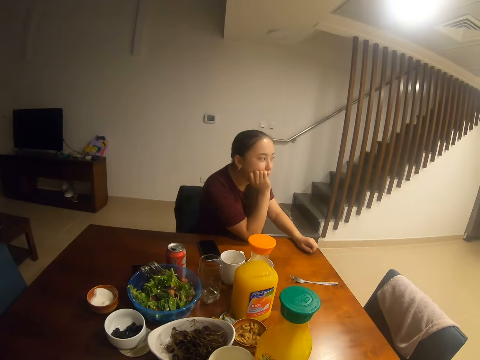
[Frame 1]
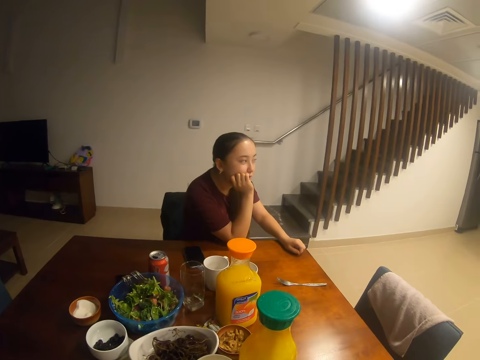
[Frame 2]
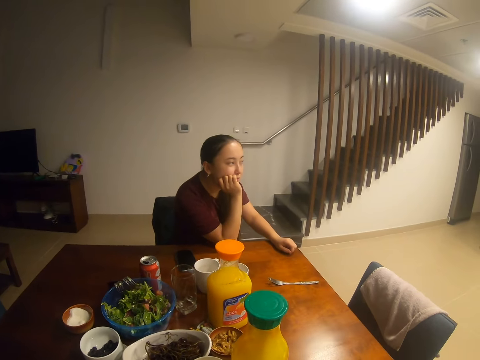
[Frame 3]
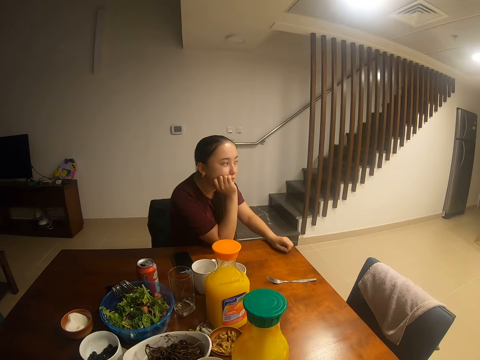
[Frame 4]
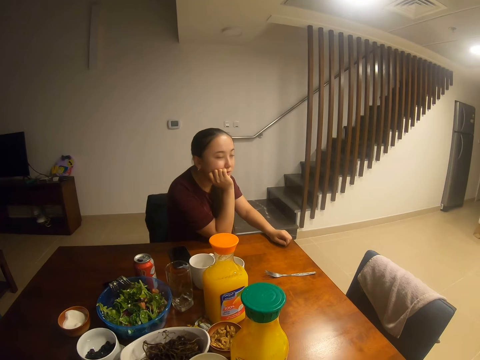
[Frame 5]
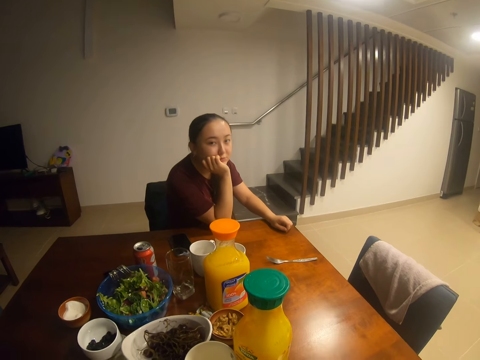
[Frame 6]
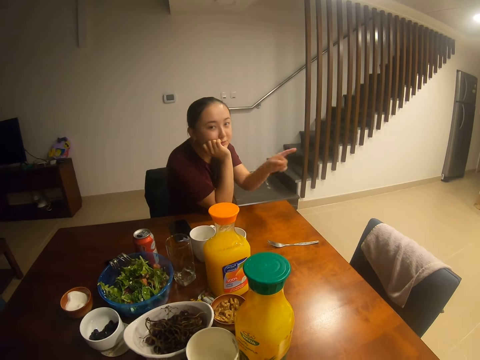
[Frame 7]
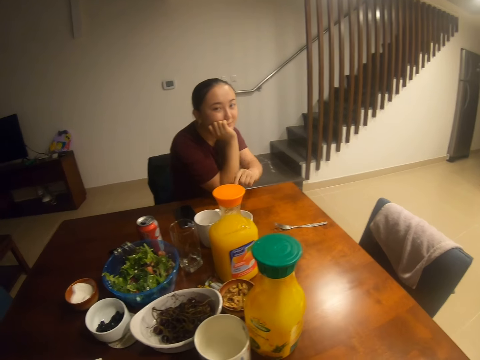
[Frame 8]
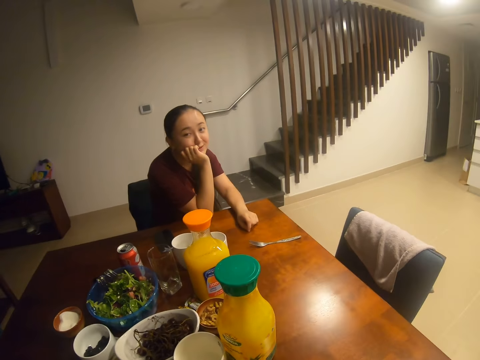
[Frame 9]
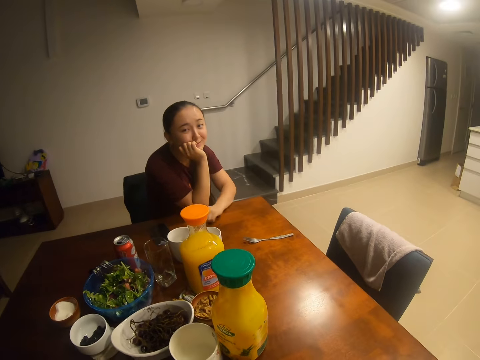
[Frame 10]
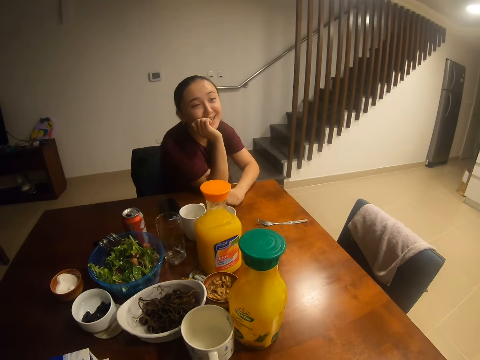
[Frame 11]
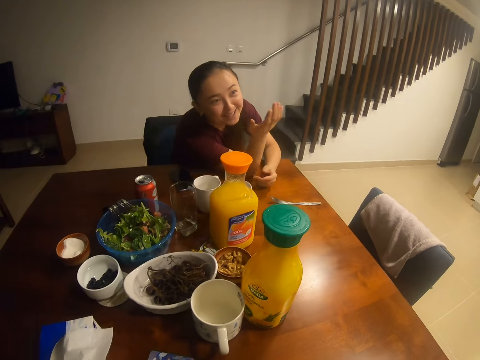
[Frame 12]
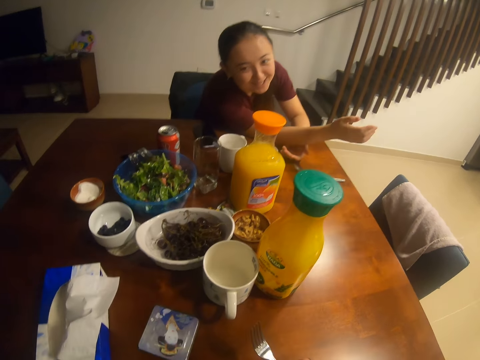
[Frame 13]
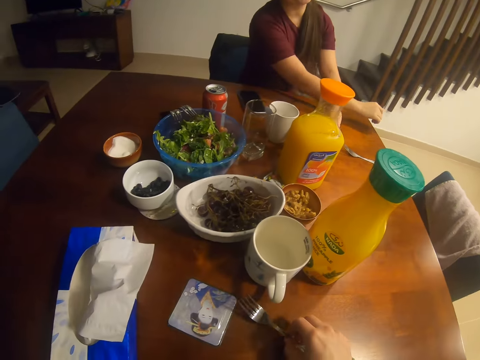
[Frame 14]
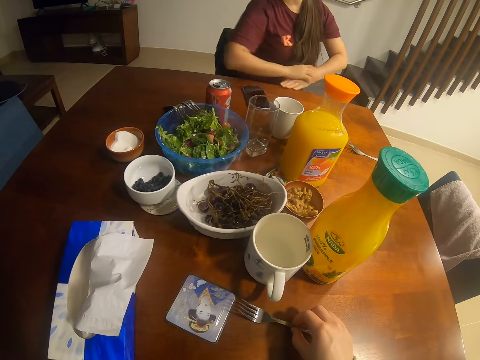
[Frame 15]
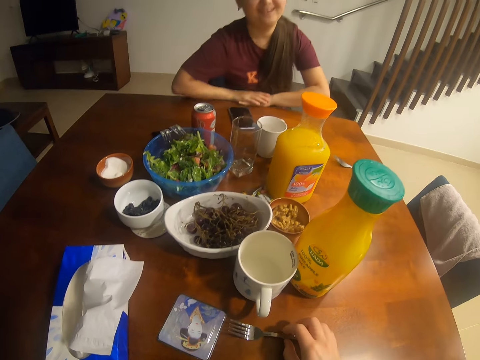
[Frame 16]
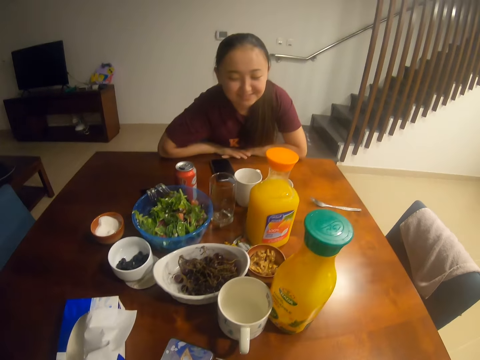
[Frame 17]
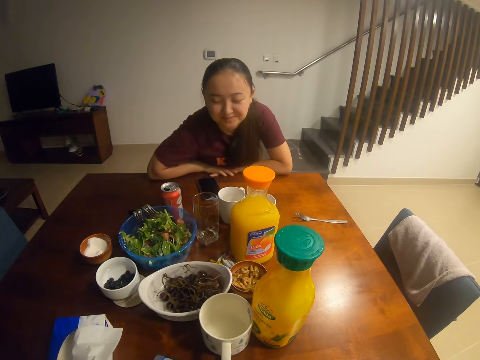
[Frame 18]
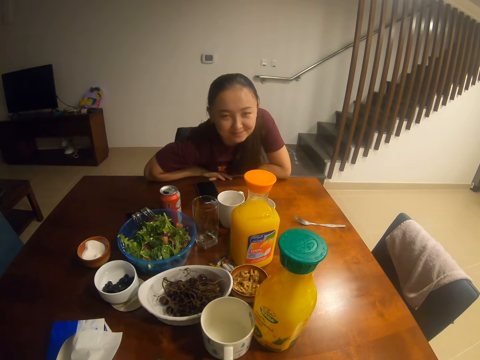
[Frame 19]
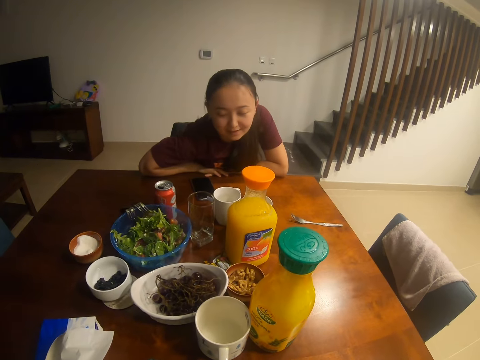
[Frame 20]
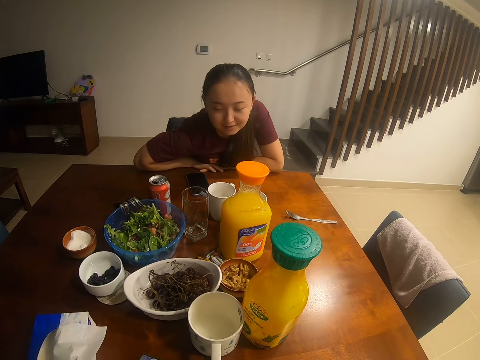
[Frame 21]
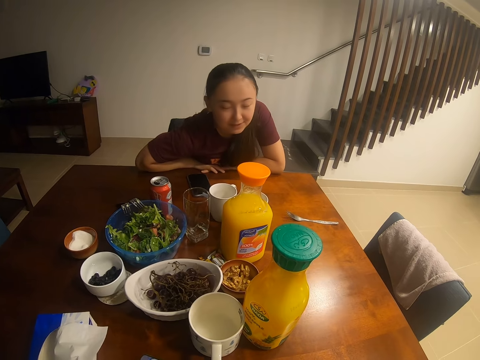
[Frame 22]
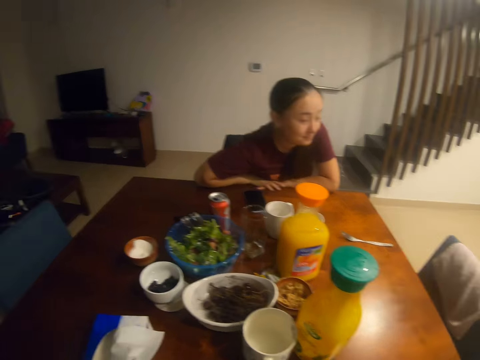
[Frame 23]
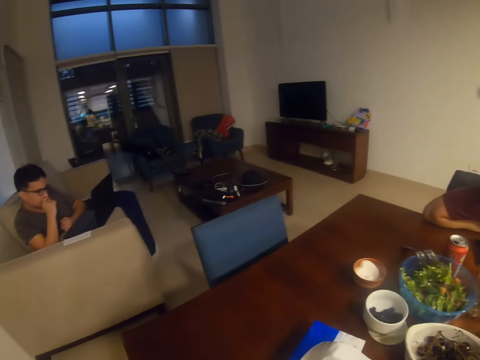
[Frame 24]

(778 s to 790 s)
The camera wearer dialogues with a lady. The lady holds her chin. The lady interacts with the camera wearer. The camera wearer places a fork or phone on the table. They dialogue with the lady.

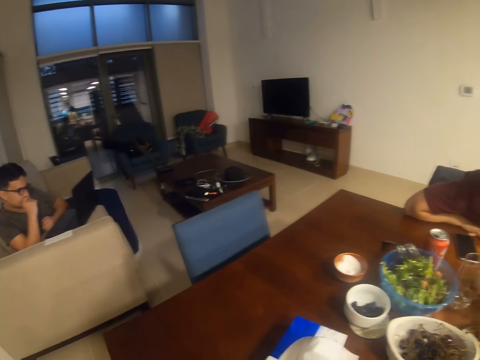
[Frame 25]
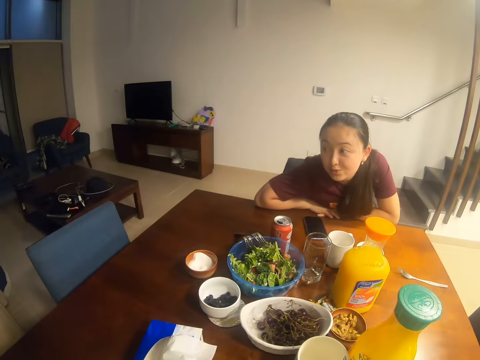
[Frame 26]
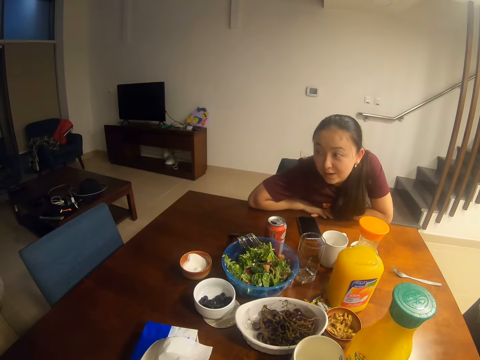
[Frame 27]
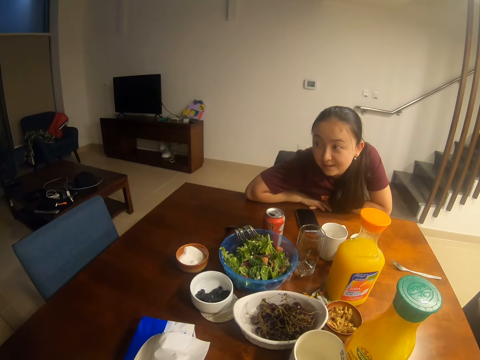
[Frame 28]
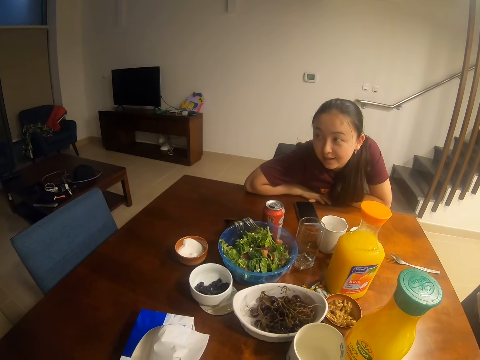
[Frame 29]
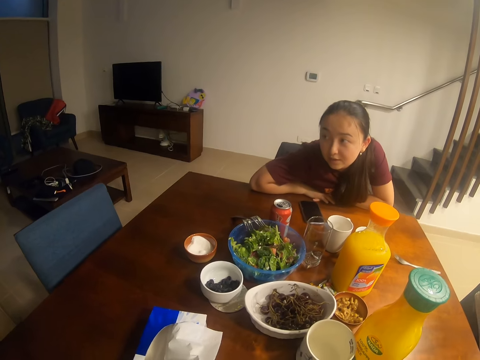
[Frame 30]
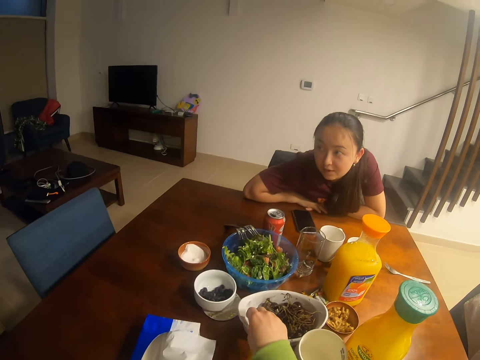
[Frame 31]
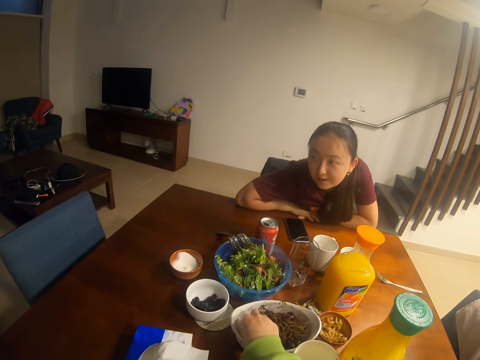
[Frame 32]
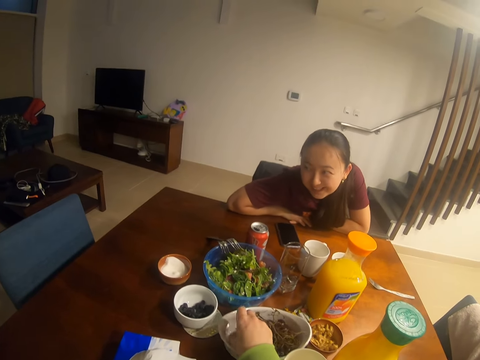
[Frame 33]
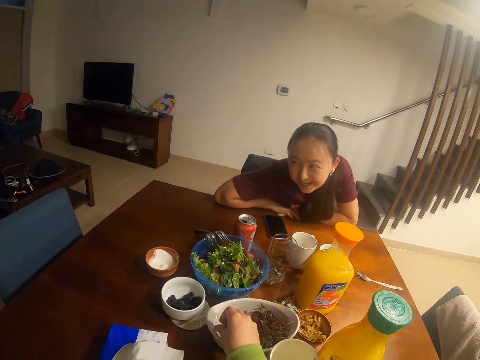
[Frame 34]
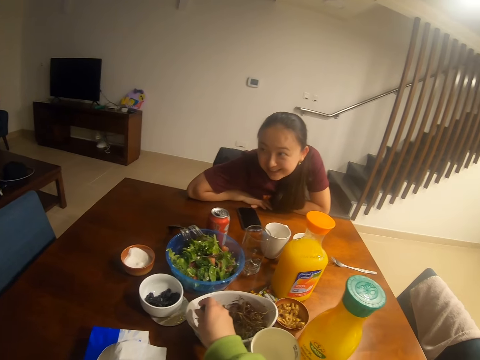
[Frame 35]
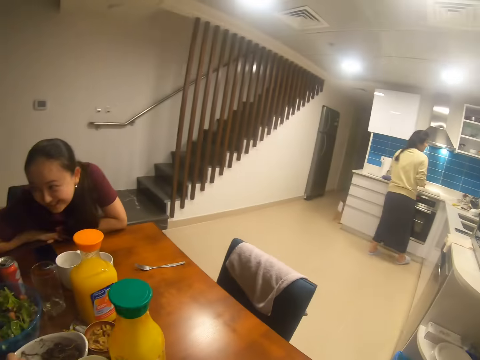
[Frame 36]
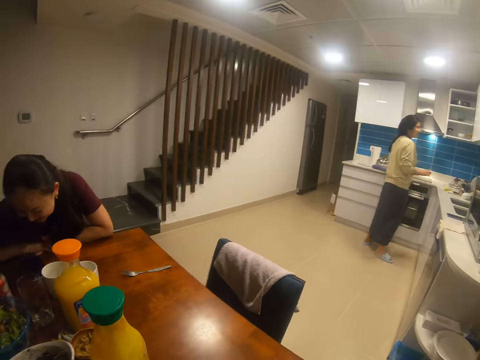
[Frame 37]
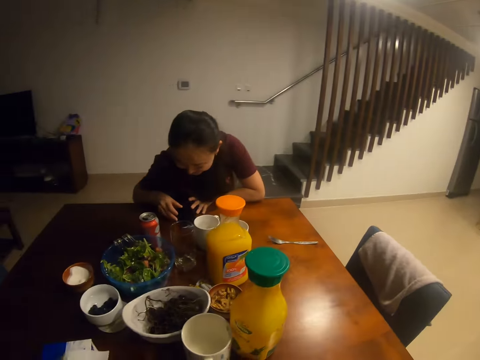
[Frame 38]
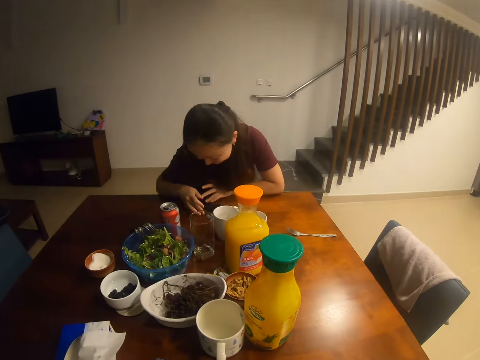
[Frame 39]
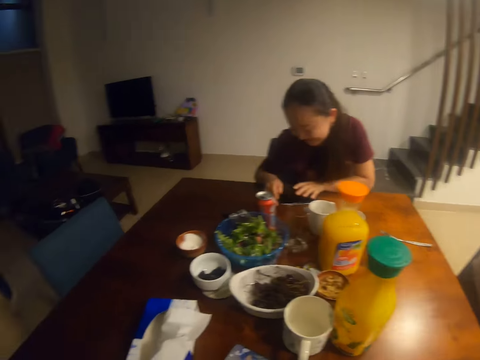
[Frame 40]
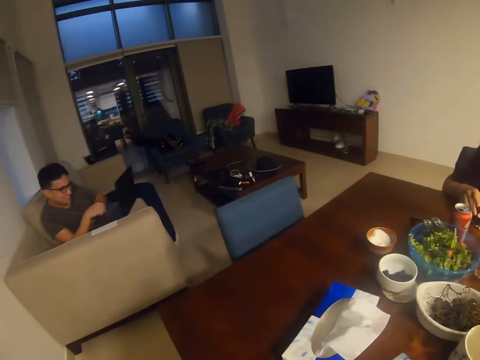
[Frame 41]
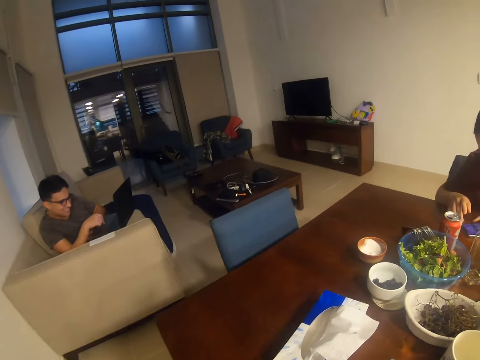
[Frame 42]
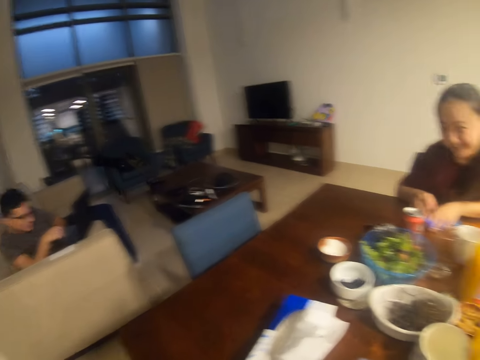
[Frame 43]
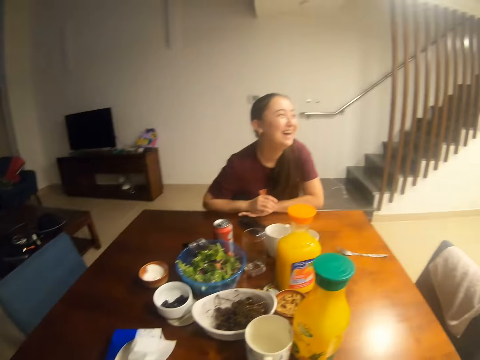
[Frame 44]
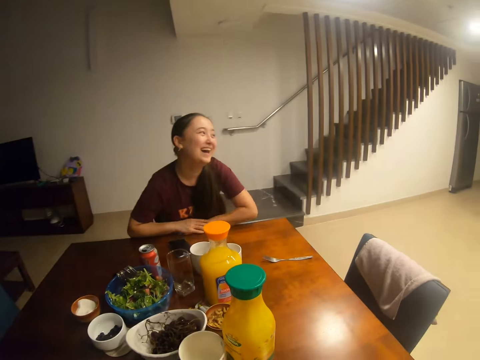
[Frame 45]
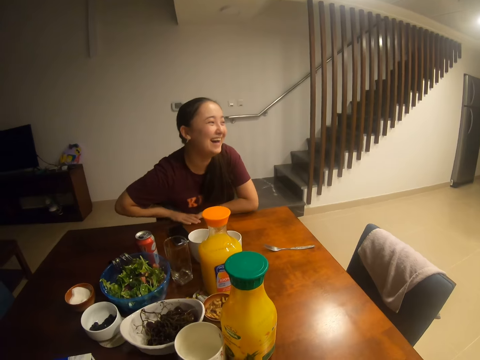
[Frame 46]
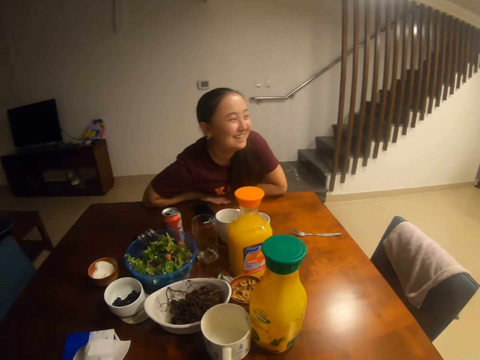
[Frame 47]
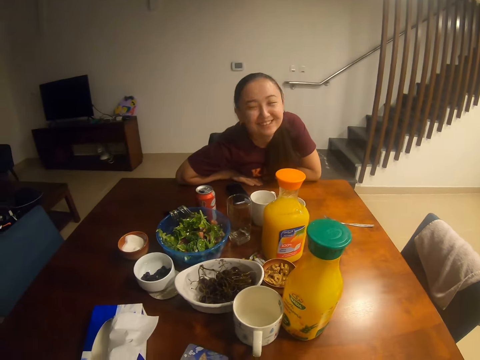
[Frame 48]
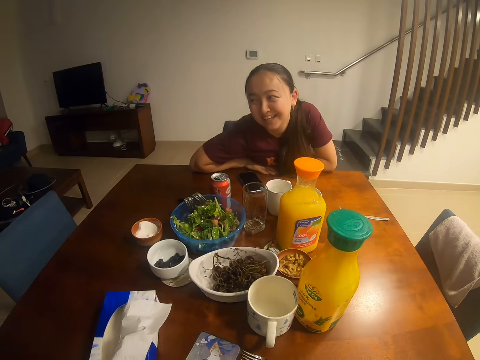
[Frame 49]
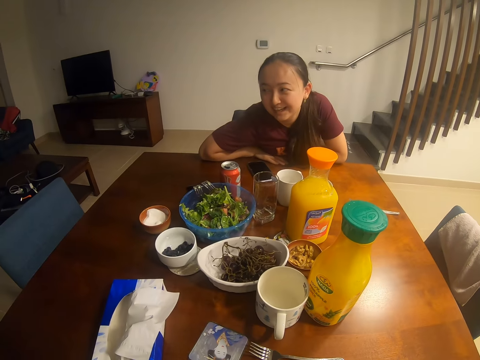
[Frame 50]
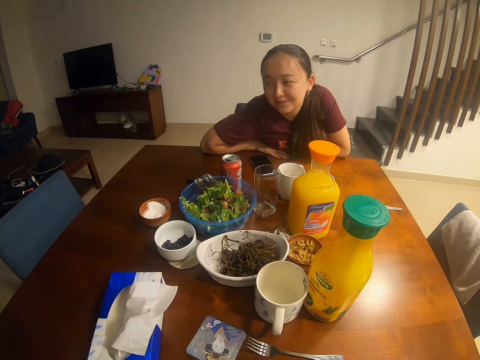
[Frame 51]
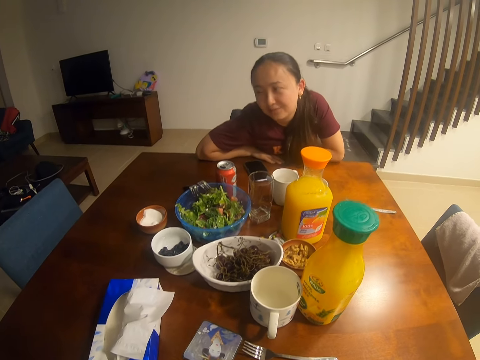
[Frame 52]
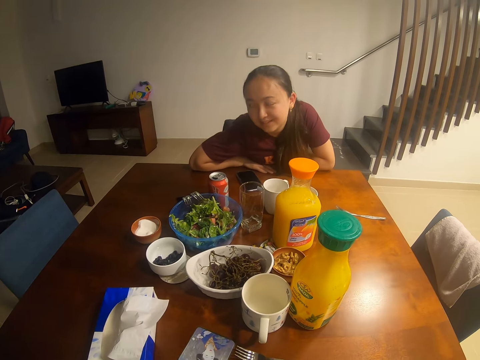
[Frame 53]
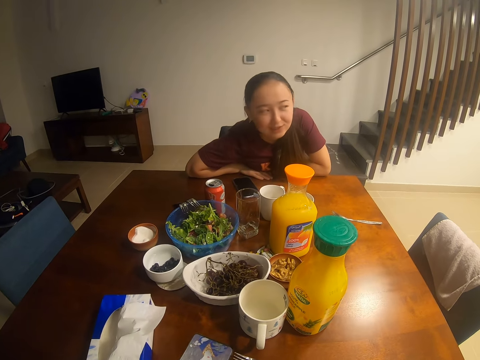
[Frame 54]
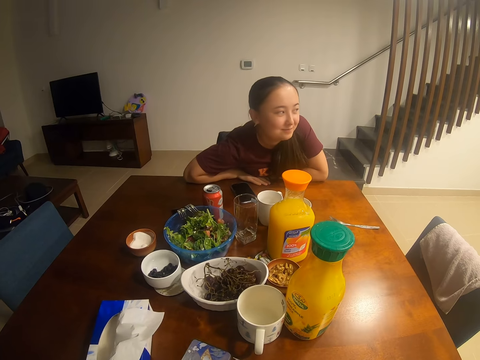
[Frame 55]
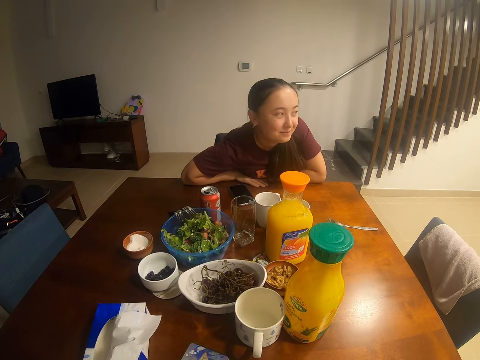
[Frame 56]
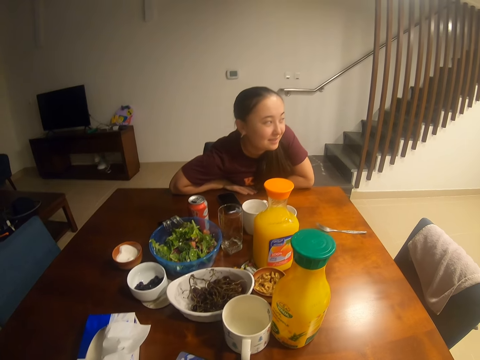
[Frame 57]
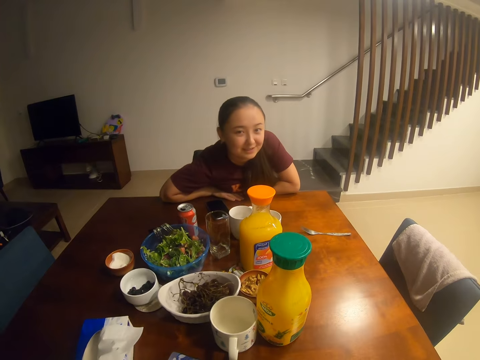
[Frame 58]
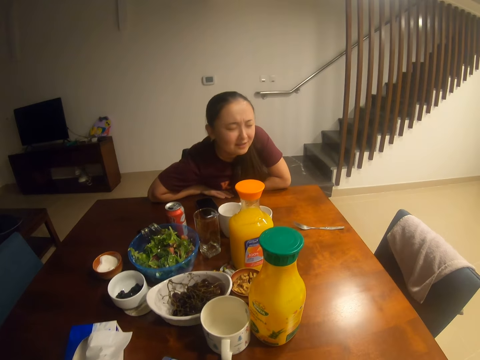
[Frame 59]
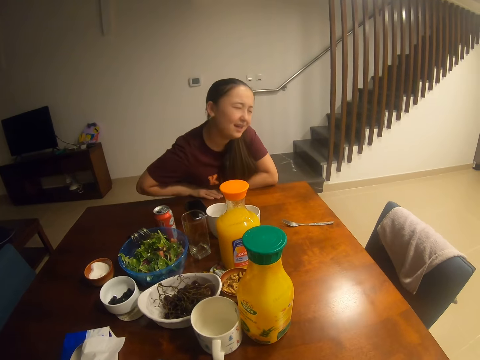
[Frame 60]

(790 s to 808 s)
The camera wearer looks at a man. The man uses a laptop. A lady dialogues with the man. The camera wearer picks up a grape from a bowl. They dialogue with another lady. They dialogue with the man. They dialogue with the first lady. They look around. The first lady looks around.
